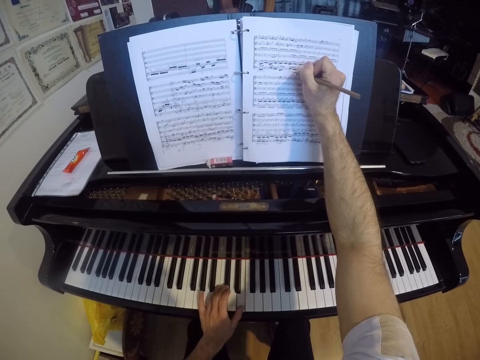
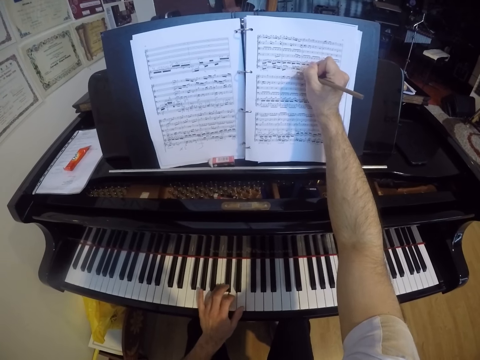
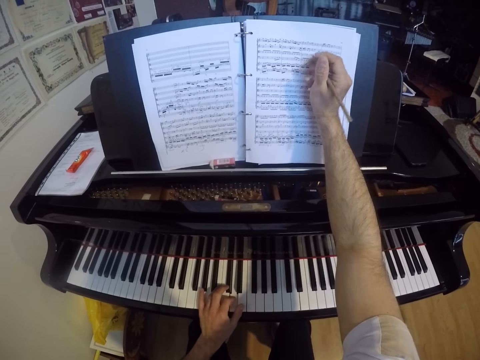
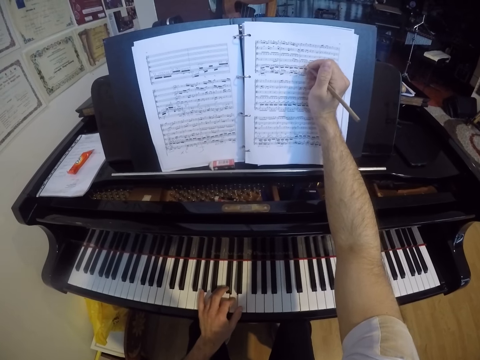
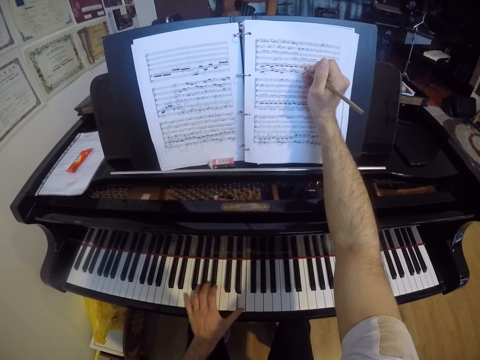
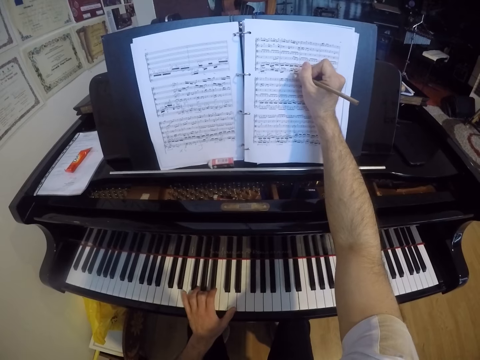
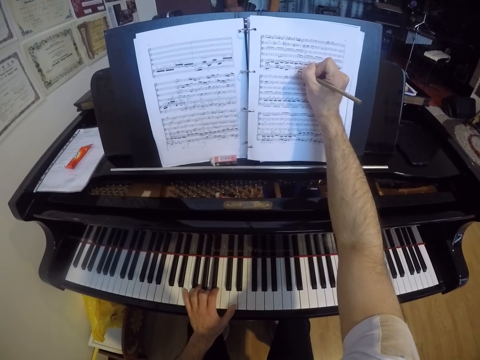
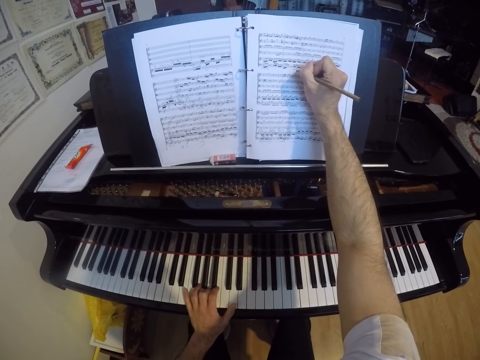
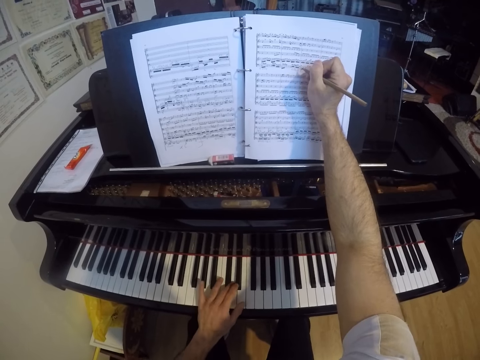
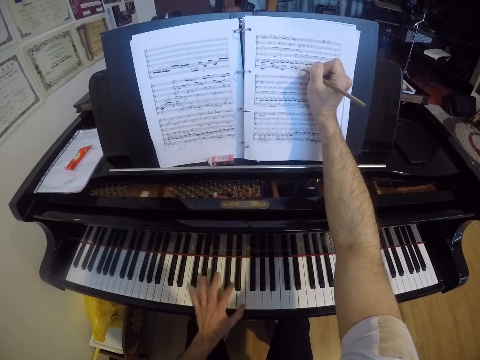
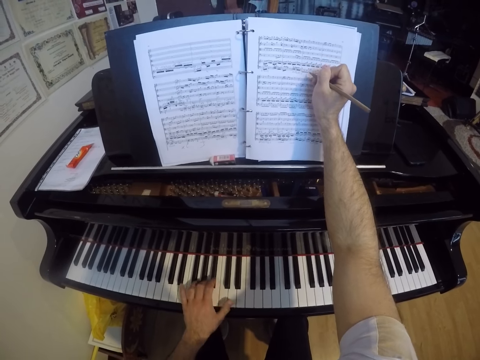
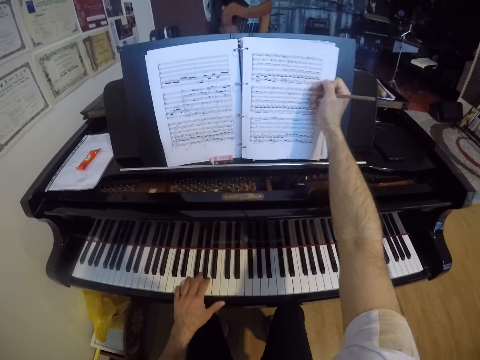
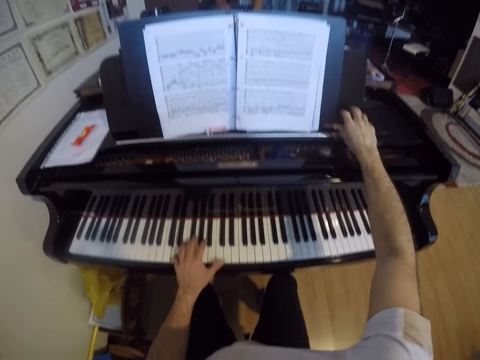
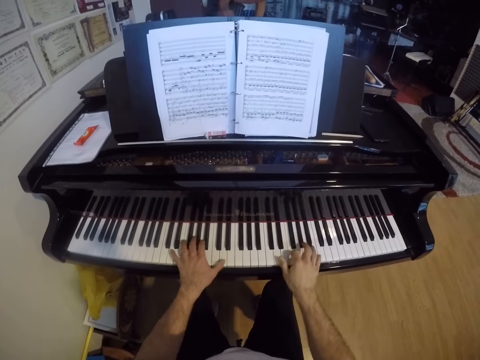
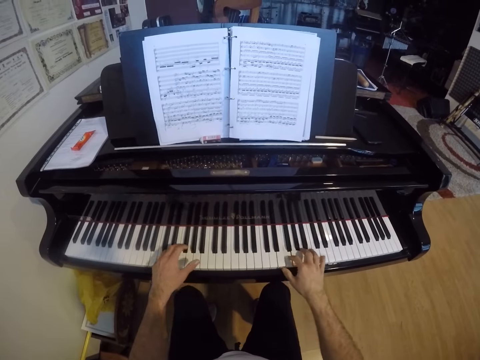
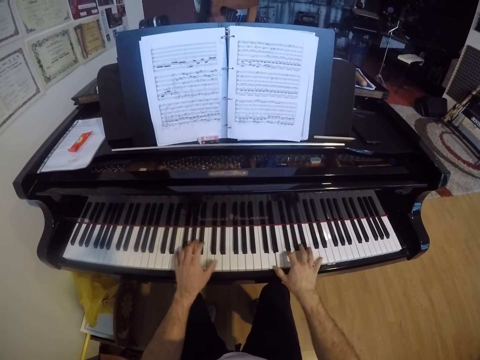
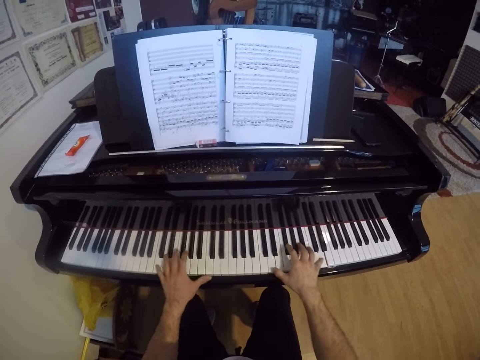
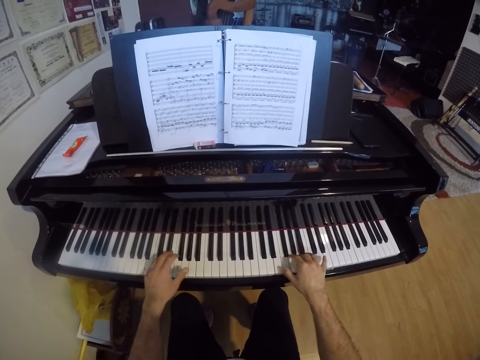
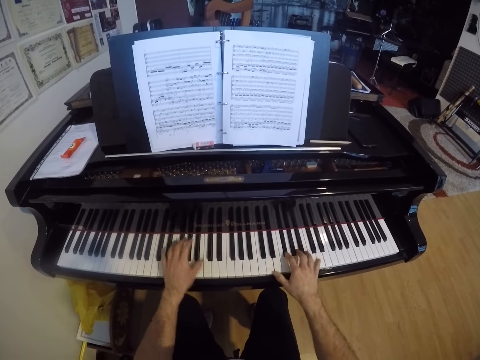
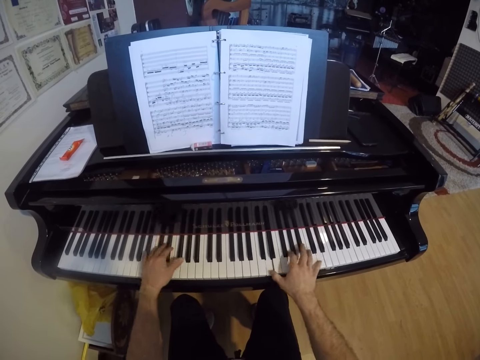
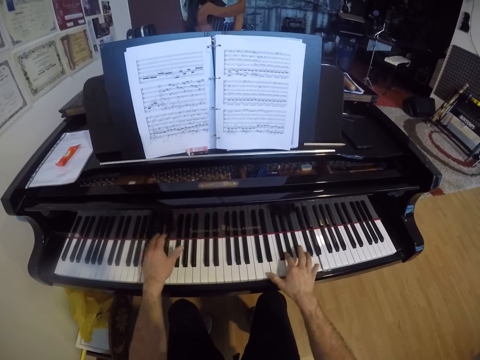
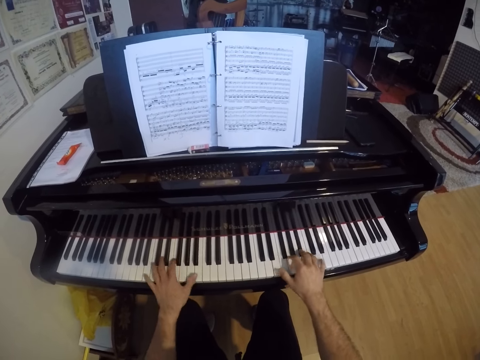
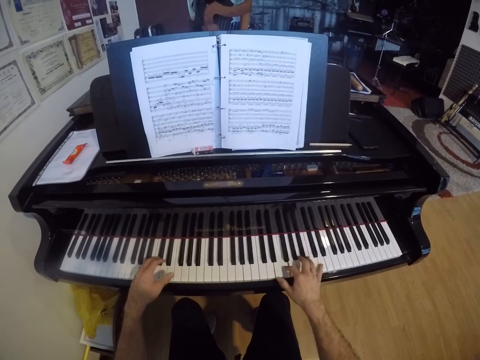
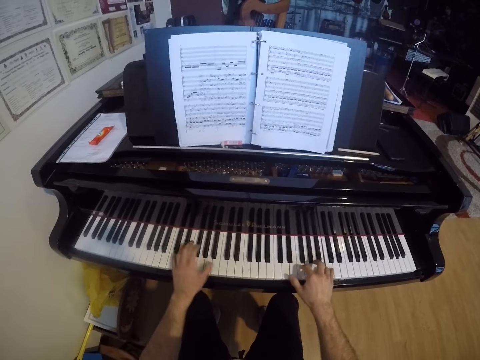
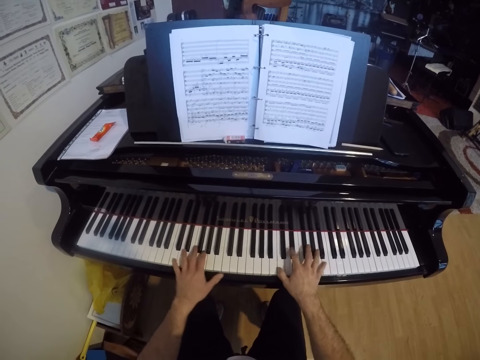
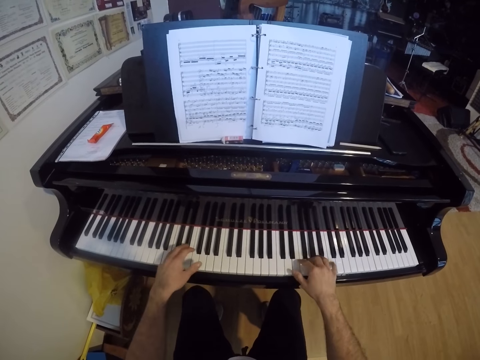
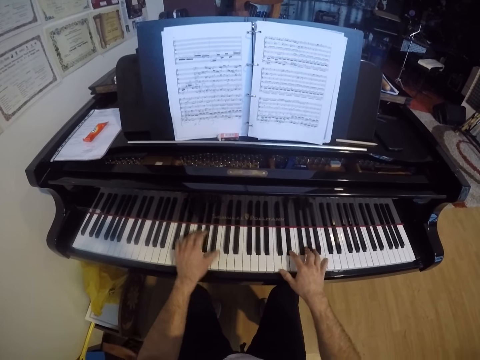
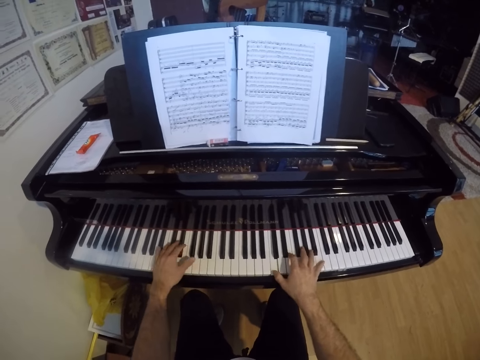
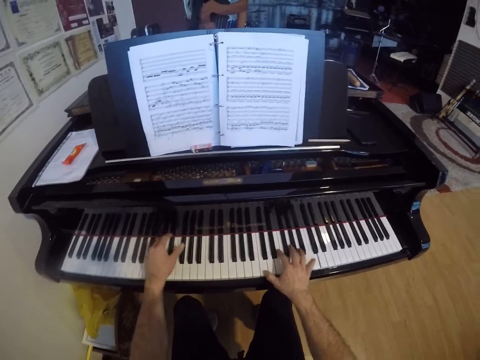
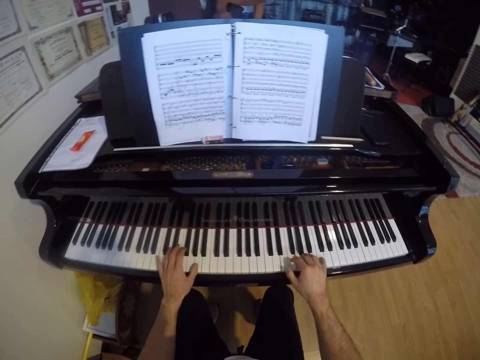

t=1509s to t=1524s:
The camera wearer writes on the pianobook. He drops the pen on the top of the piano with his right hand. He plays the piano with both hands.

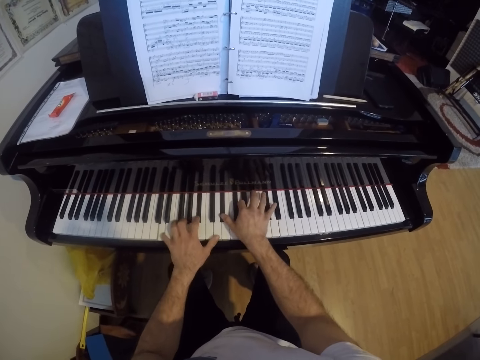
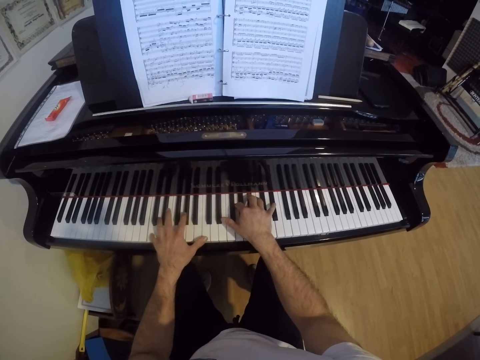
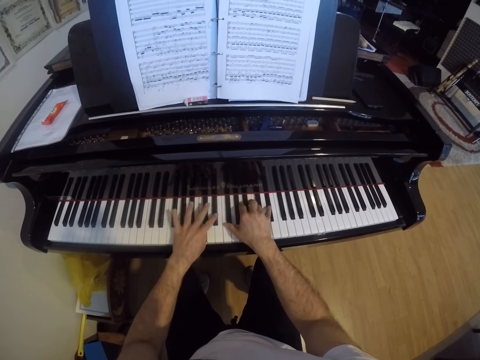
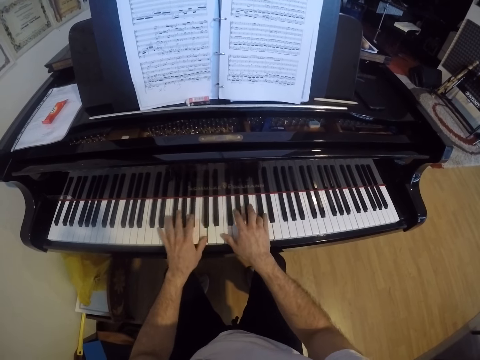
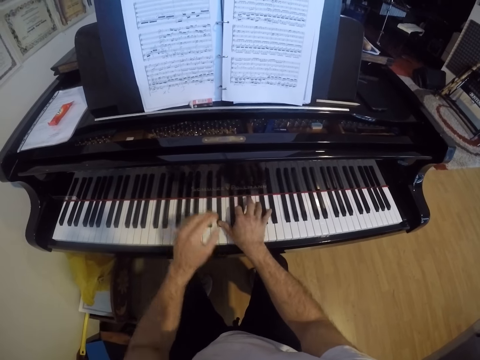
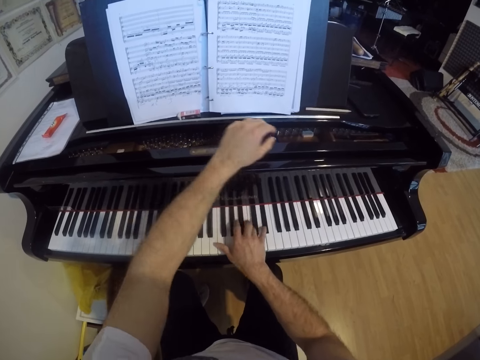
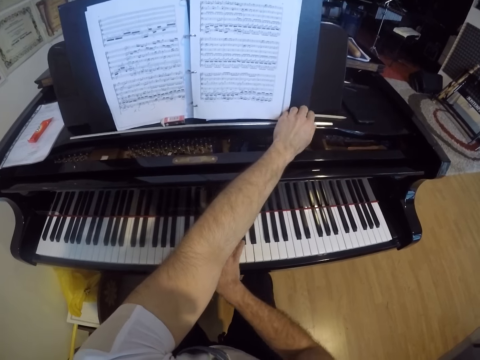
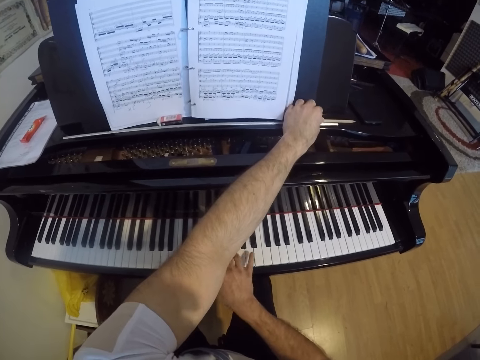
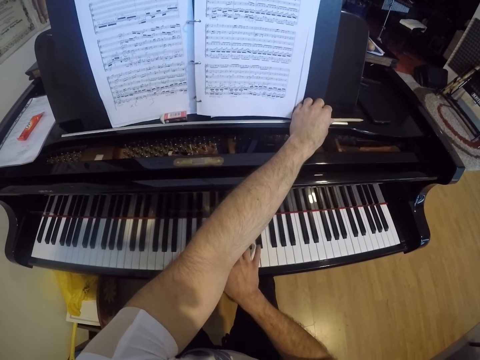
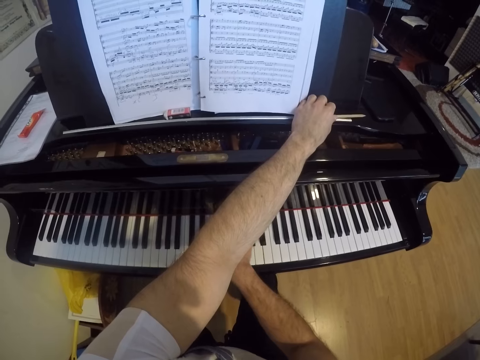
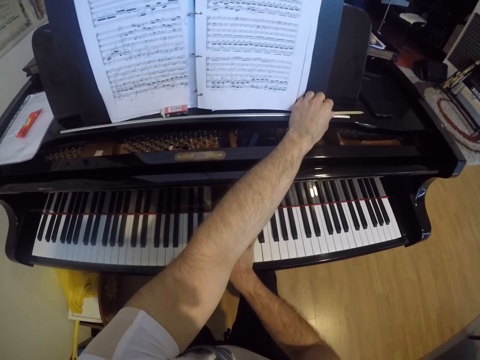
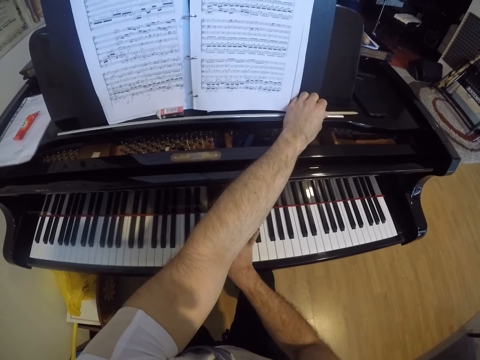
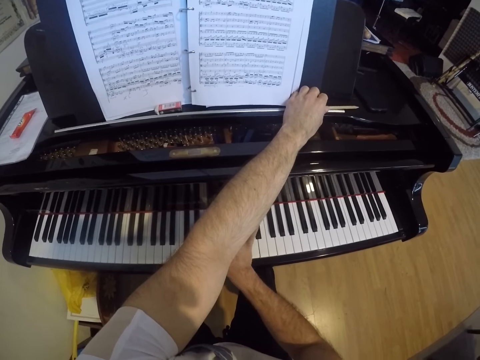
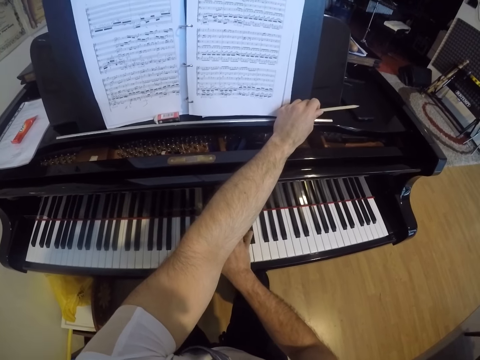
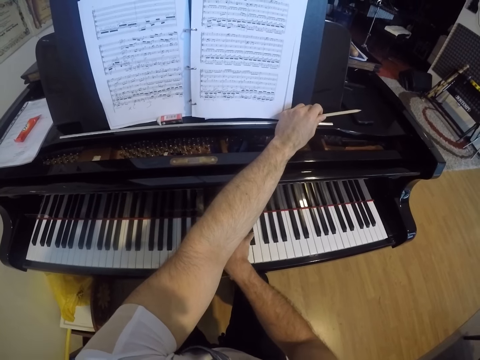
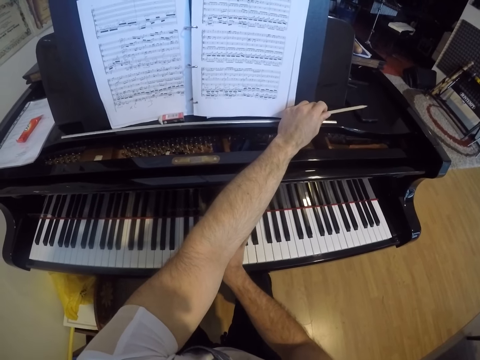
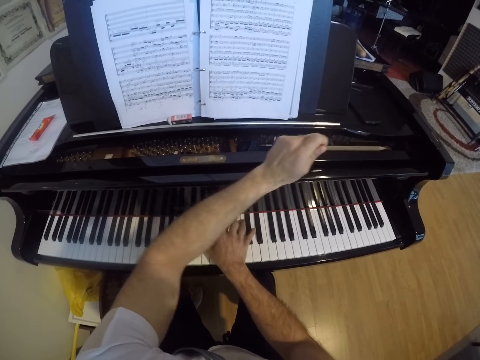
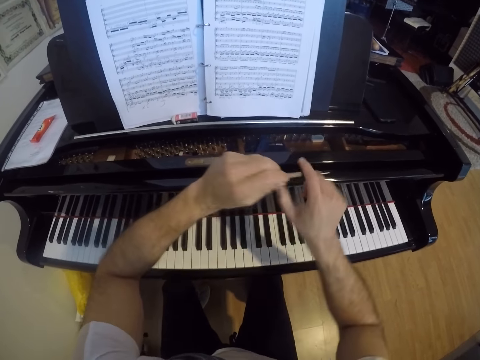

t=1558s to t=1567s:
The camera wearer plays the piano with his right hand. He picks up the pen or pencil from the top of the piano with his left hand. He plays the piano. He holds the pencil from left hand to right.

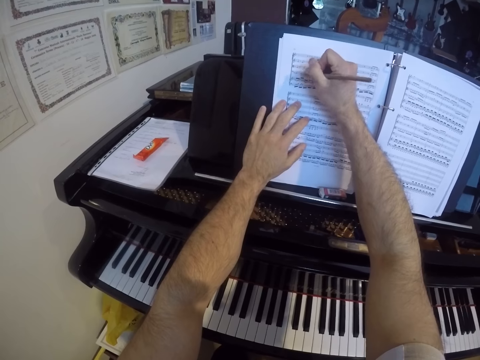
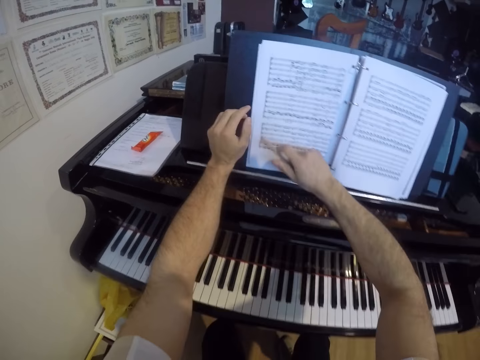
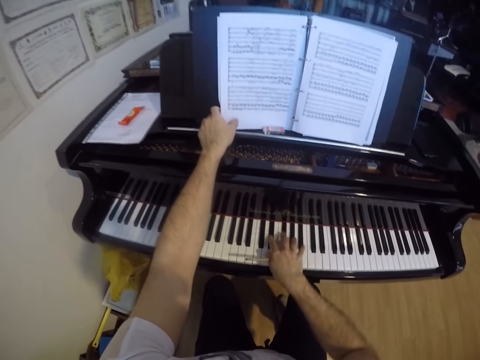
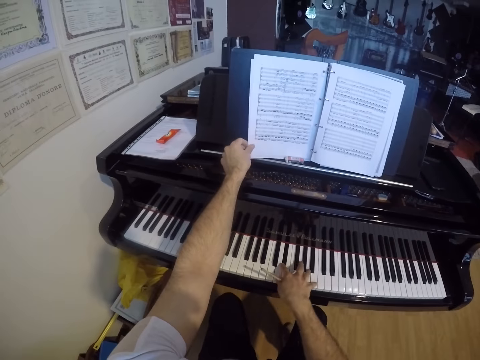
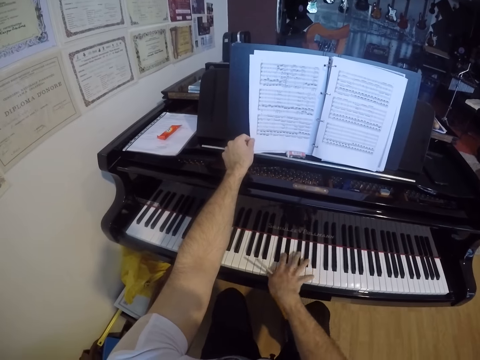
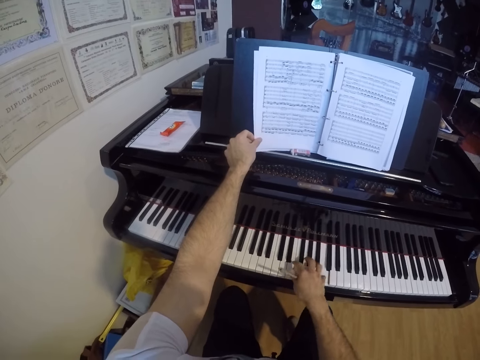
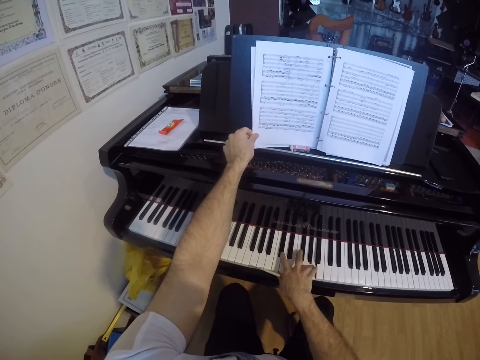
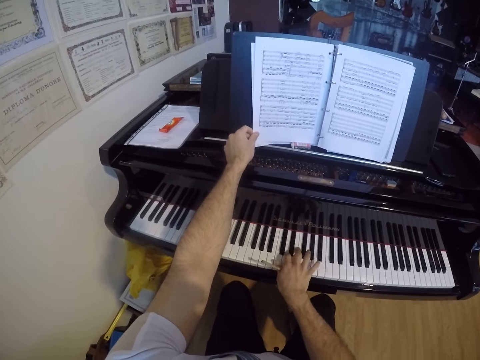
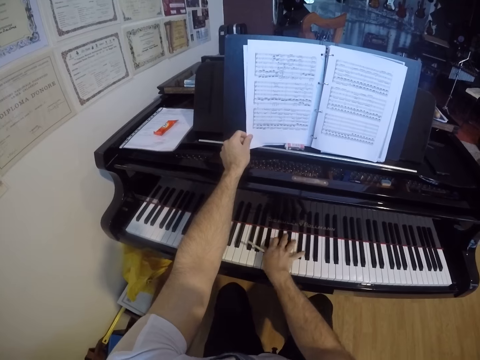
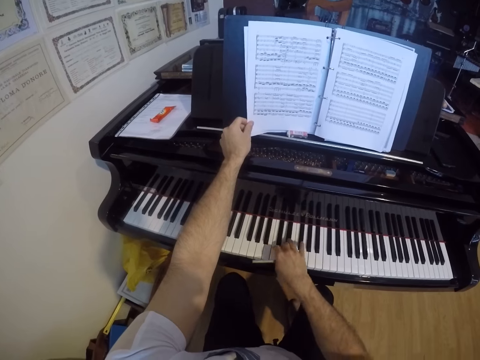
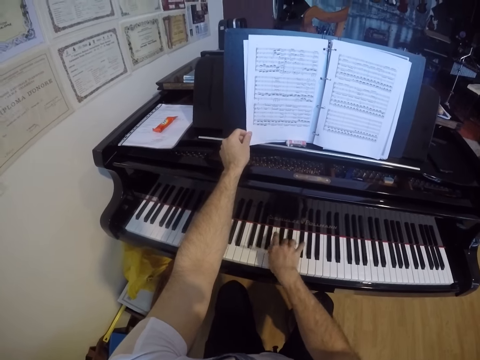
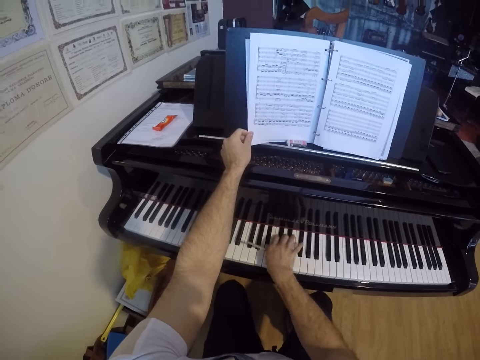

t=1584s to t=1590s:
The camera wearer holds a page of a music sheet with his left hand. He plays the piano with his right hand.
